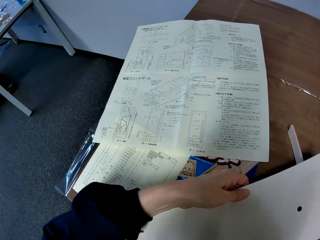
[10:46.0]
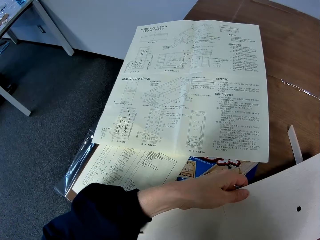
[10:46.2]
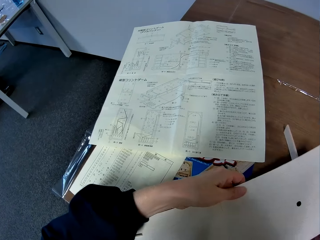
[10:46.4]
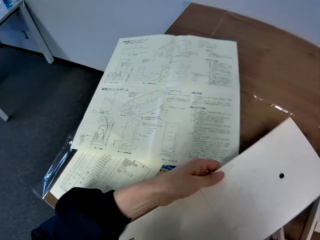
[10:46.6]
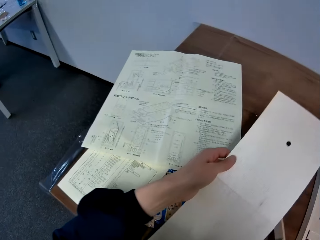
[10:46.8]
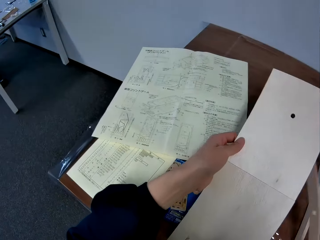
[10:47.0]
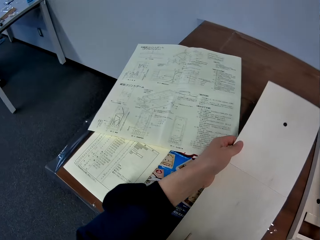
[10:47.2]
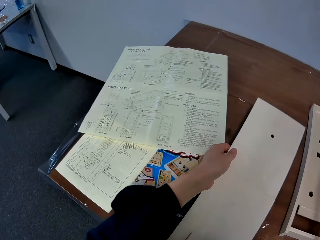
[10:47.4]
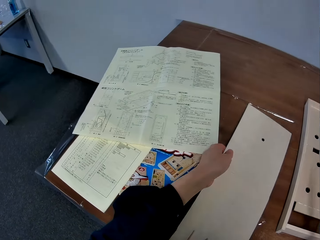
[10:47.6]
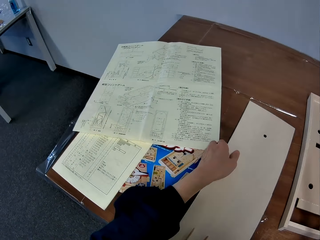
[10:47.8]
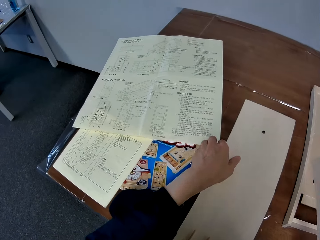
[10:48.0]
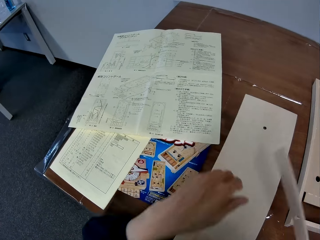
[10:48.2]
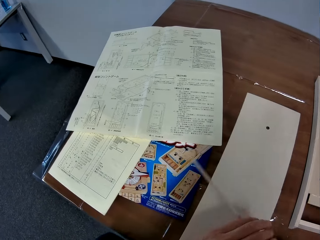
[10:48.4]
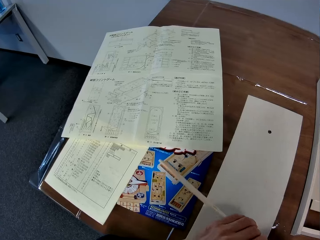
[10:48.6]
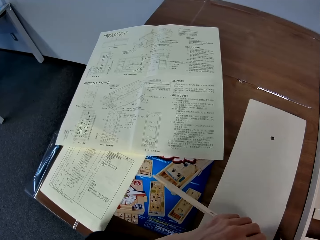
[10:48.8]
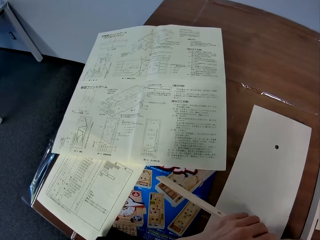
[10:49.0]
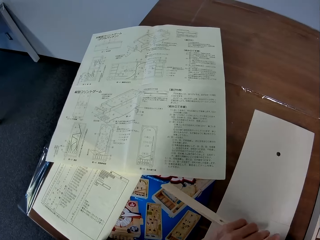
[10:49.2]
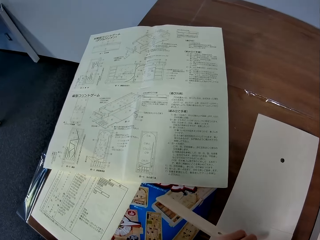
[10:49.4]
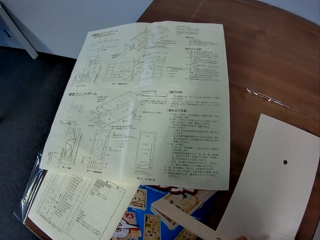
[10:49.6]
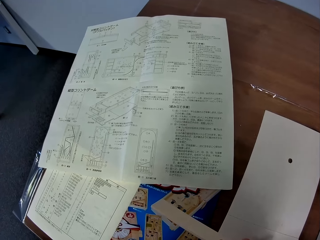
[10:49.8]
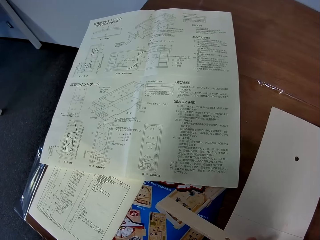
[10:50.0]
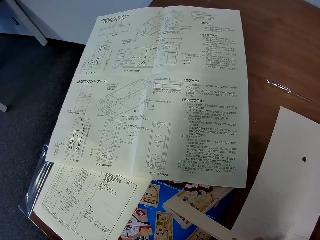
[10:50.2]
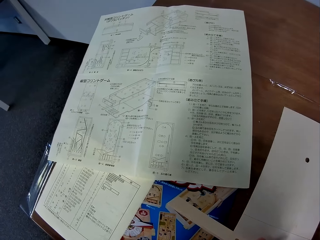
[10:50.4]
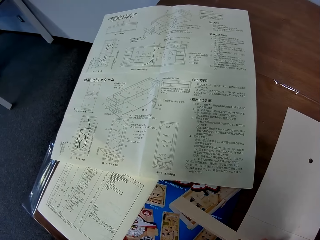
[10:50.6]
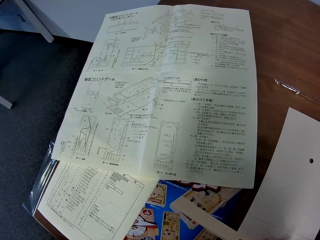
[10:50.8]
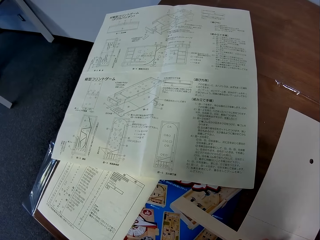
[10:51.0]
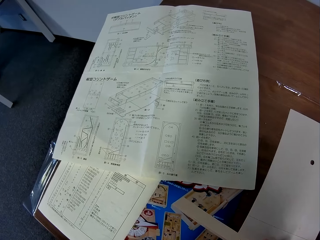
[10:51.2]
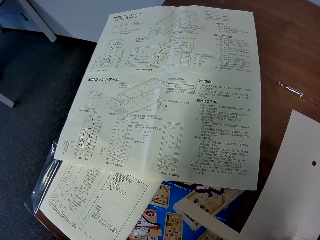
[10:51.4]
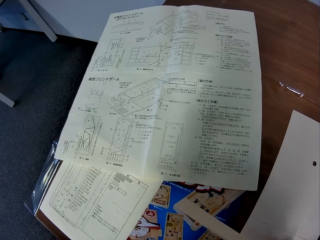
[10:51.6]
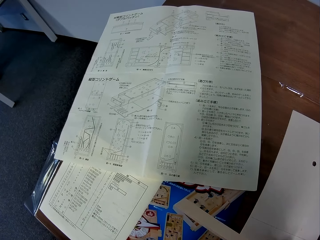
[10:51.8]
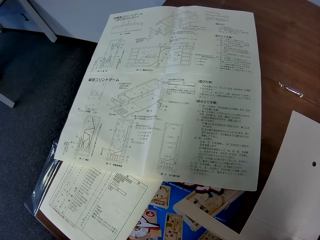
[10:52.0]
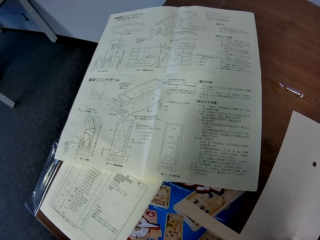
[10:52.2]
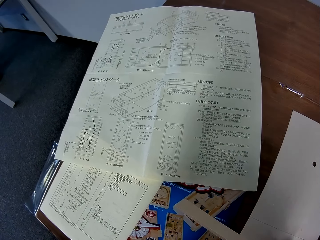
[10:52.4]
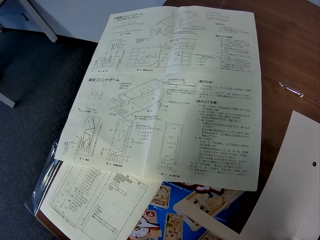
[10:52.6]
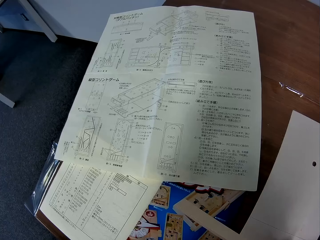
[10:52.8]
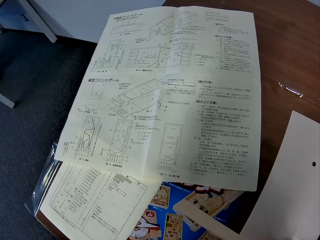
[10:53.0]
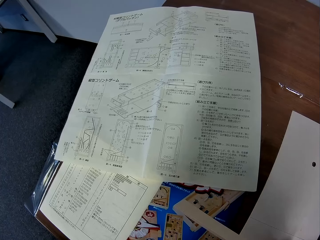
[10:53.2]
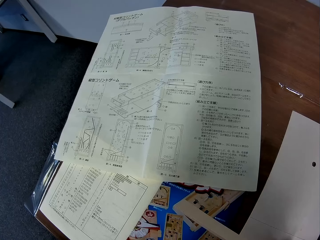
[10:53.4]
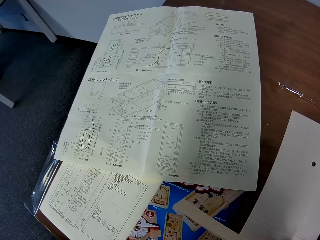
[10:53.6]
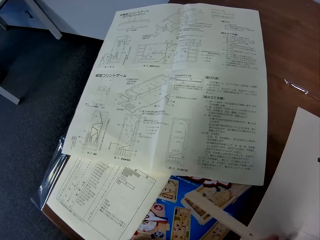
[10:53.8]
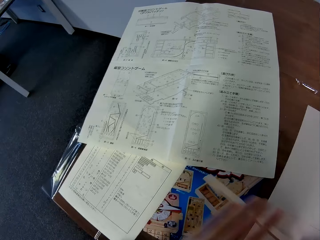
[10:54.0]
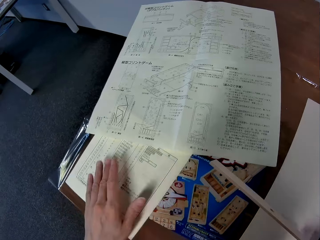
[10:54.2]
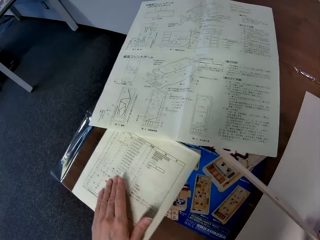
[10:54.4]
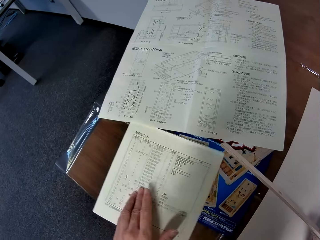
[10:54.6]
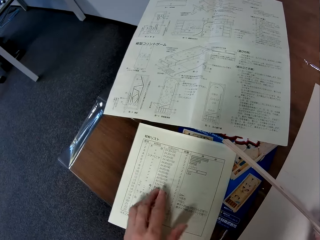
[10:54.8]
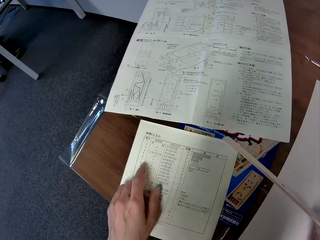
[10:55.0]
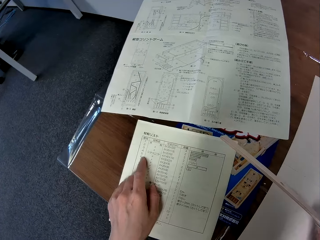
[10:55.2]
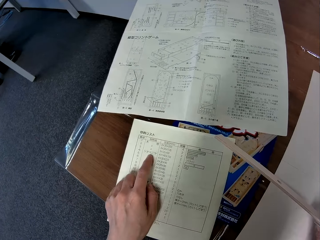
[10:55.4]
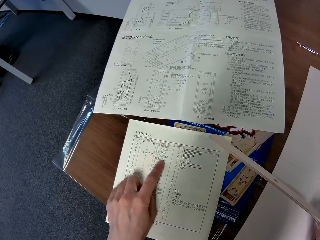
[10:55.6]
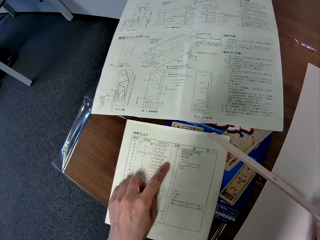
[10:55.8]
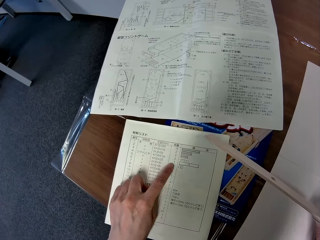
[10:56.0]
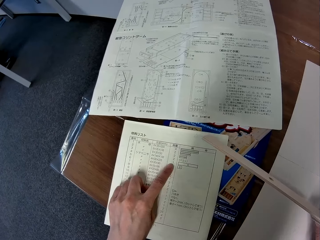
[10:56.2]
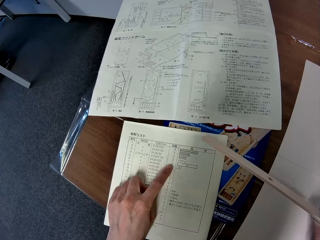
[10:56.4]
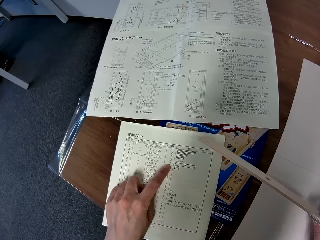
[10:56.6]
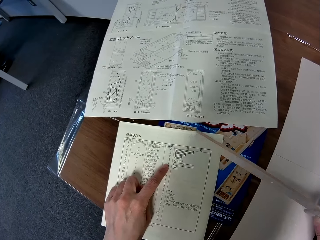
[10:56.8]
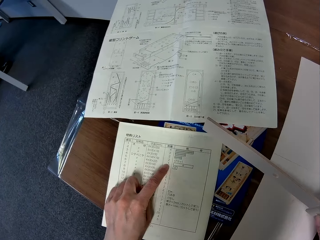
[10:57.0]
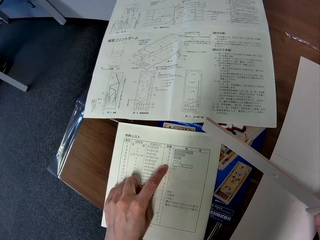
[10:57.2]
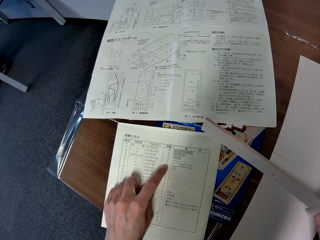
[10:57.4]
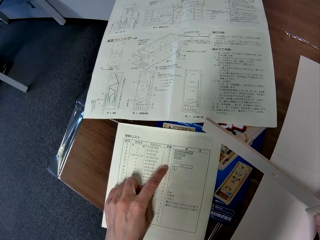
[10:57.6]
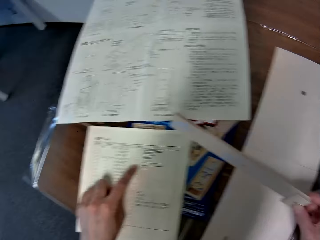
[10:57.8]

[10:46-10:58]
The camera wearer reads from the paper on the table. He removes both pieces of wood under the flat wood sheet. He drops the flat wood sheet on the table. He holds both pieces of wood together with both hands. He reads from the paper on the table. He moves the instruction paper over the table nearer to him with his left hand. He slides his left index finger over the instruction paper. He reads from the paper.

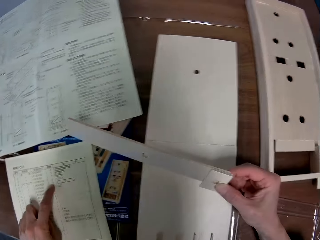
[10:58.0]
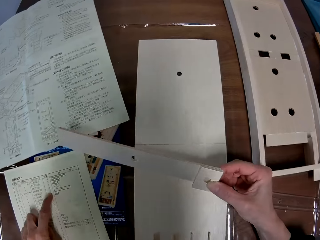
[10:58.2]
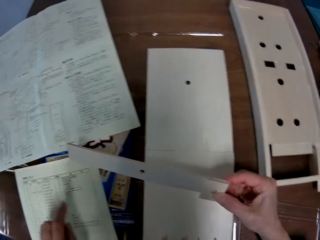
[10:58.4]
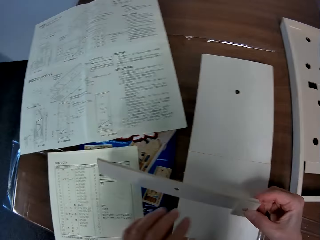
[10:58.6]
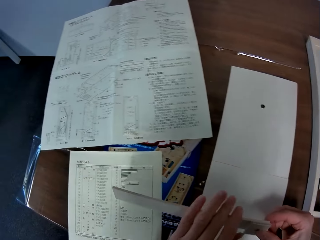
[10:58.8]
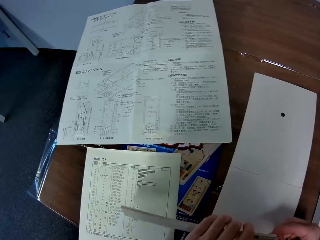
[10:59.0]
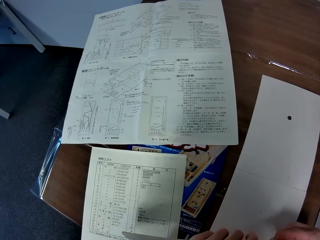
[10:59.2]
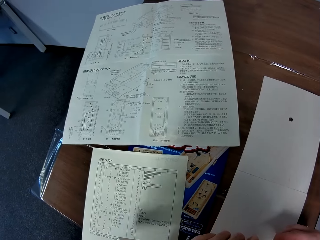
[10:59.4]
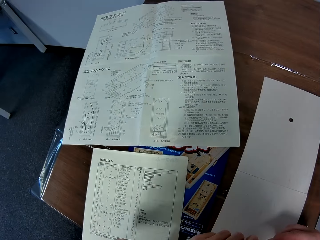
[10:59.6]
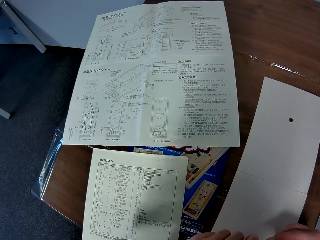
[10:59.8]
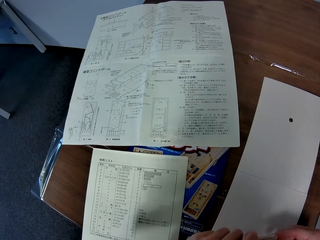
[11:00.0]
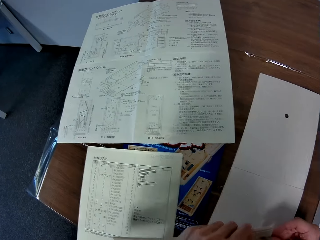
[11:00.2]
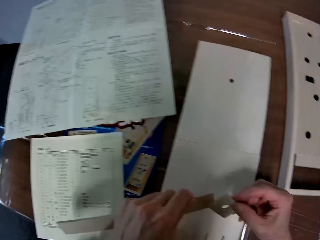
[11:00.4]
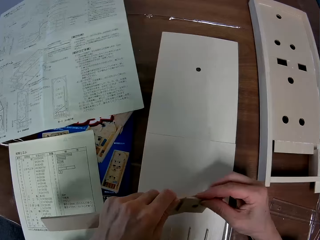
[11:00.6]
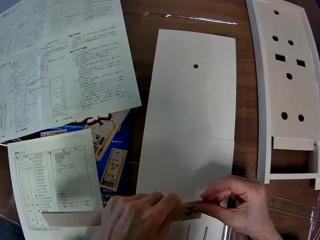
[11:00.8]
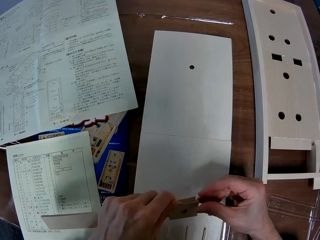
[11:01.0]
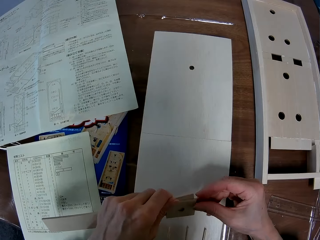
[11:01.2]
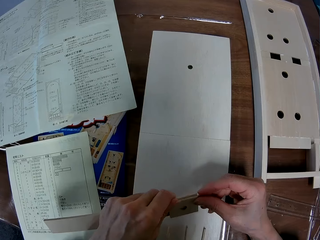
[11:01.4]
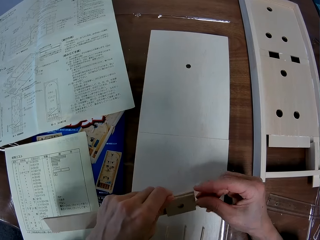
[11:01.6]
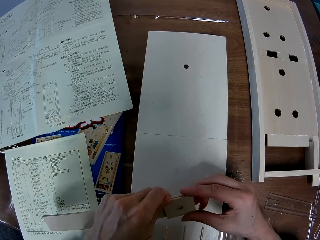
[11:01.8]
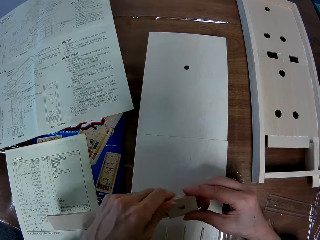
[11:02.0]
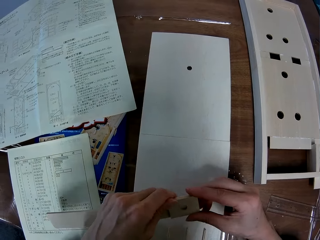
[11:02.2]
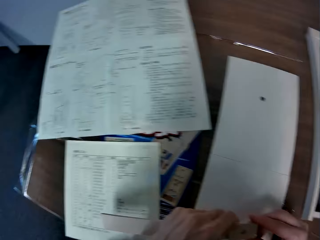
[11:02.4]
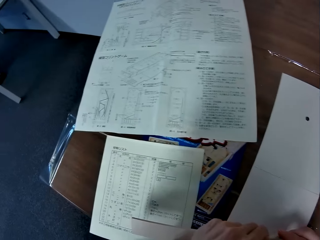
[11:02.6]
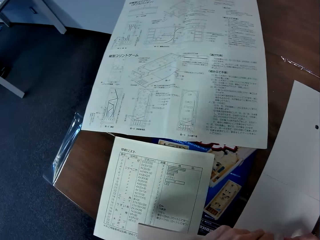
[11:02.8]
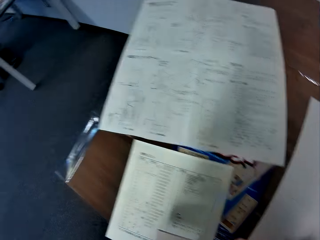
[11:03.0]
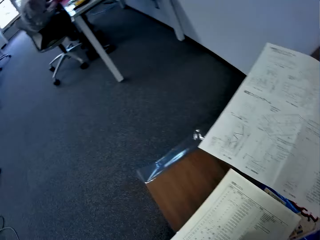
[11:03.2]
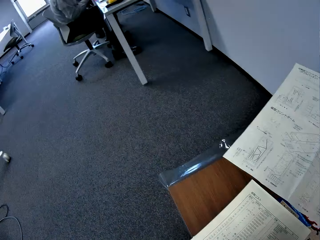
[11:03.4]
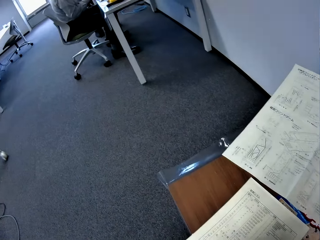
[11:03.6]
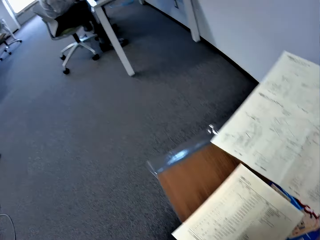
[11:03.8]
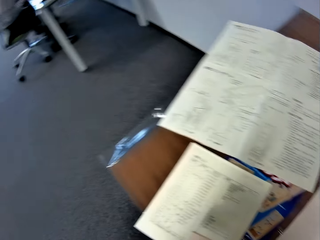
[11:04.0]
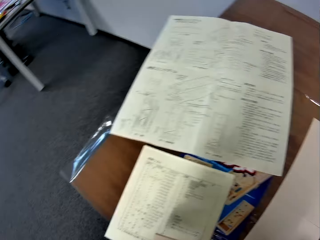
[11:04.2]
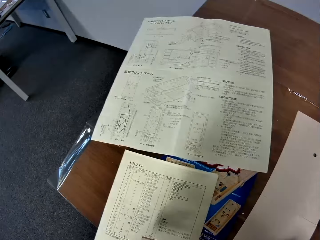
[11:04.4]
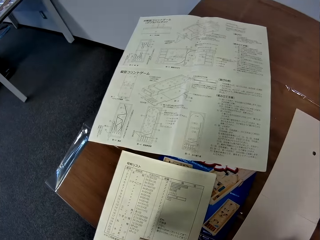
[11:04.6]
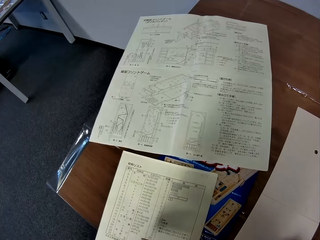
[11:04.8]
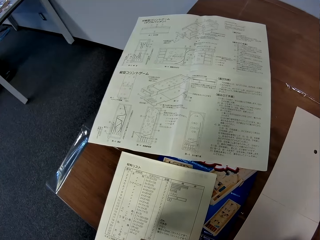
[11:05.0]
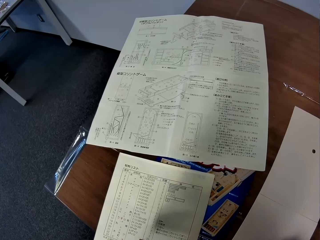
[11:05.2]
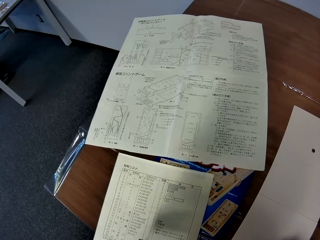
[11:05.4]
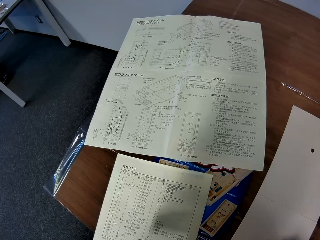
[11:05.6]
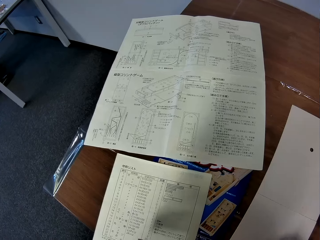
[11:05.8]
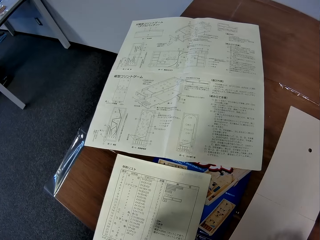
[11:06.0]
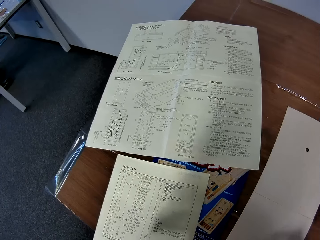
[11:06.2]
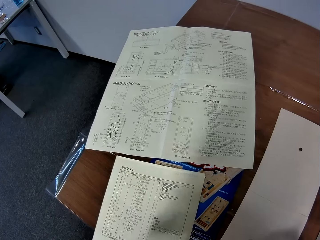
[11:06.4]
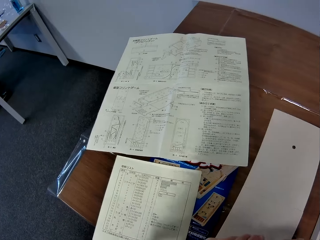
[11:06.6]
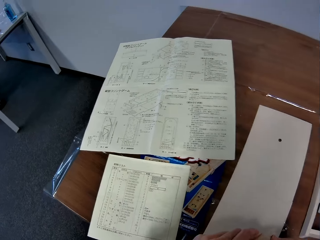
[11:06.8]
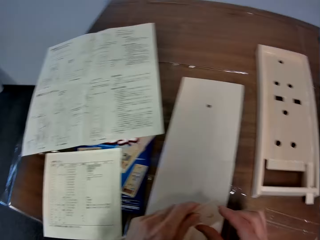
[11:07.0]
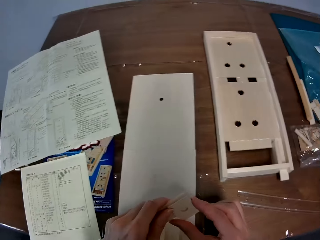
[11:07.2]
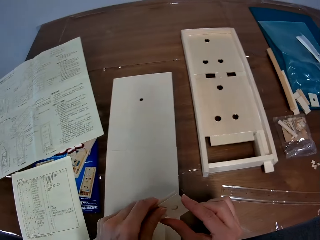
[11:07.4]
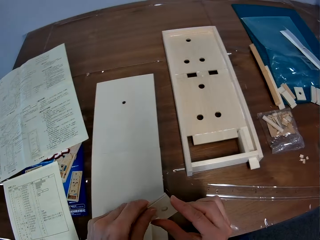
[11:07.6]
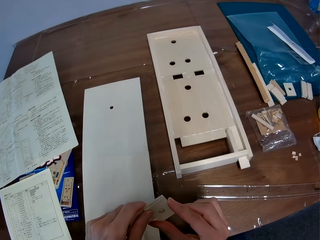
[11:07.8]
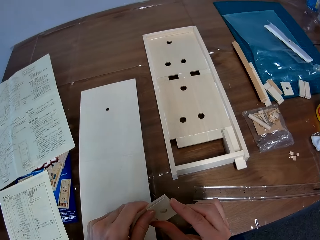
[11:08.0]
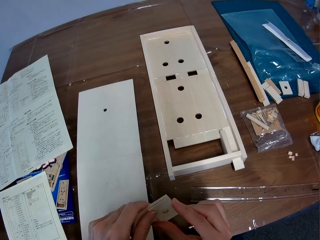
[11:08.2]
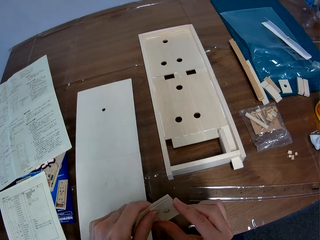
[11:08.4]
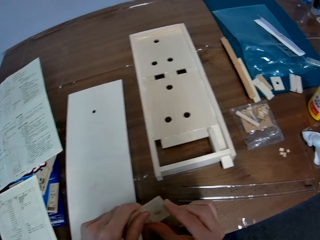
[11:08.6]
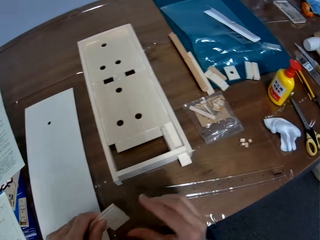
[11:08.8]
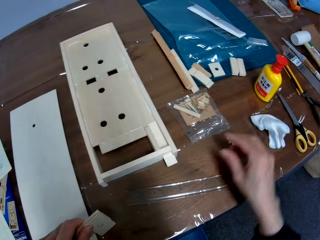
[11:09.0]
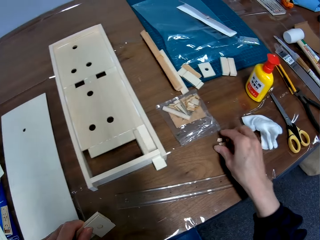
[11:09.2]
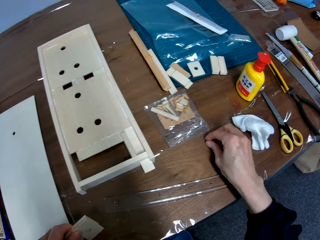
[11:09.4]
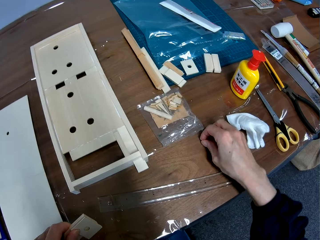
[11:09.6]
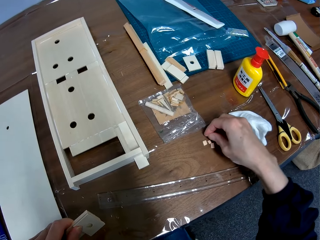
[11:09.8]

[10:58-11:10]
The camera wearer takes his left hand off the instruction paper. He picks up the wooden pieces. He holds both pieces of wood together with both hands. He reads from a paper on the table. He sets both pieces of wood together with both hands. He reads from the paper on the table. He looks at the wooden pieces in his hands. He puts some pieces of wood on the table together with his right hand.
